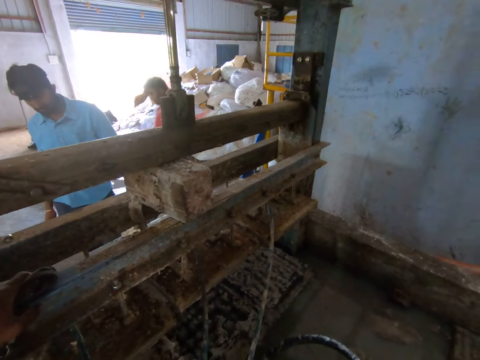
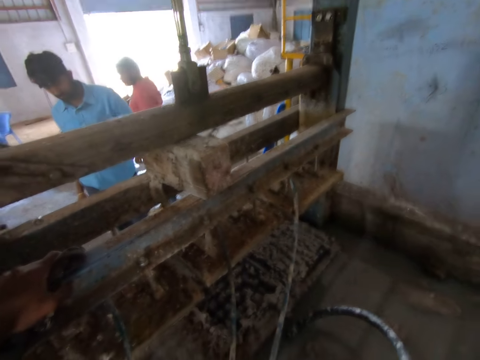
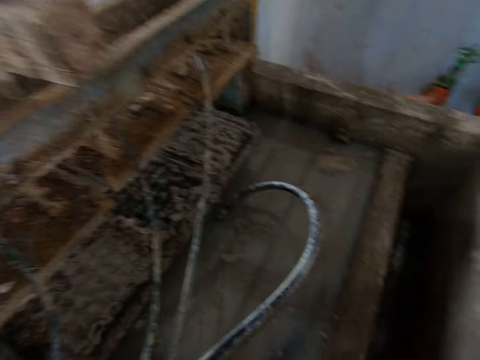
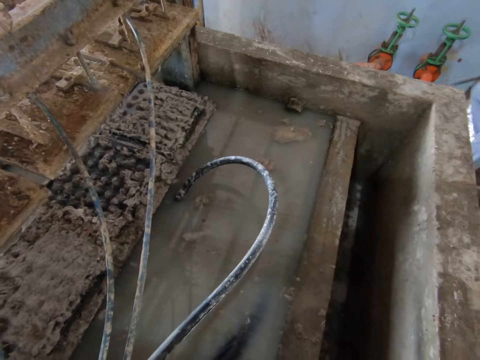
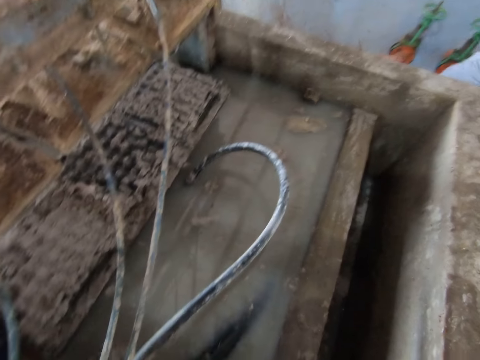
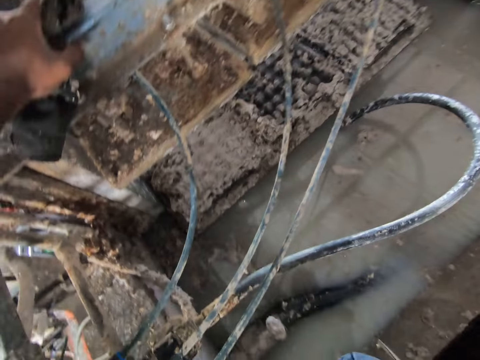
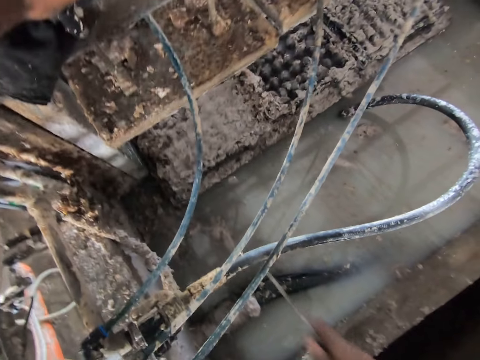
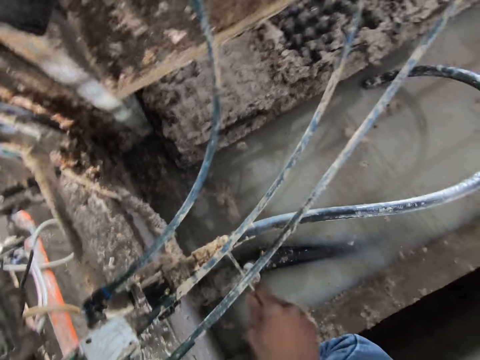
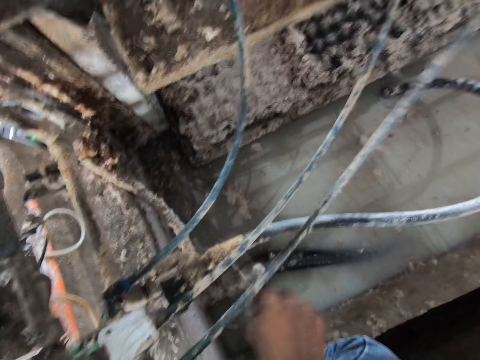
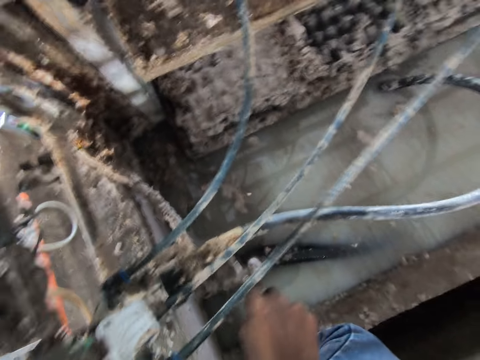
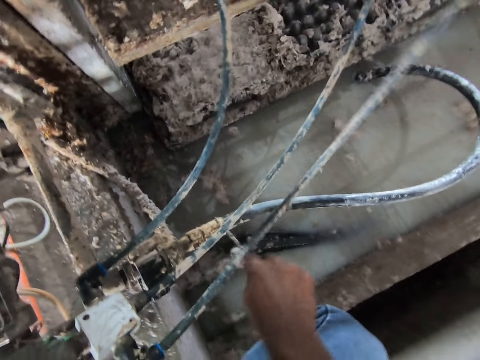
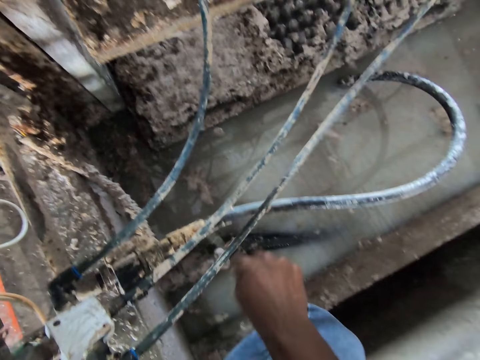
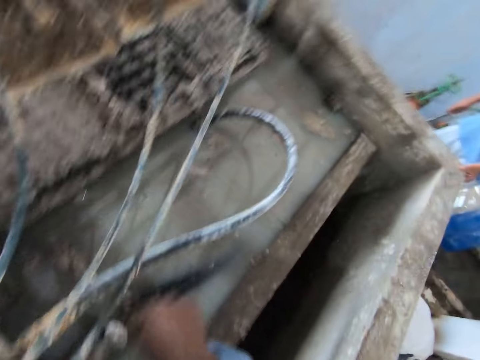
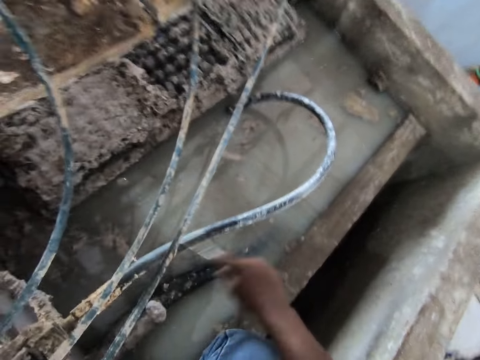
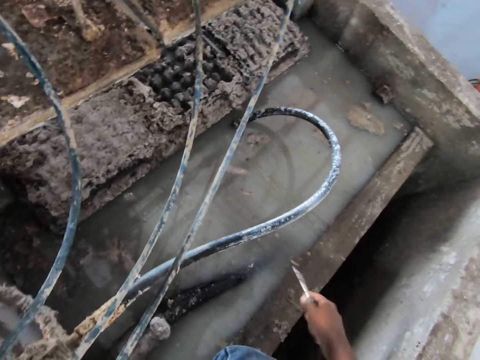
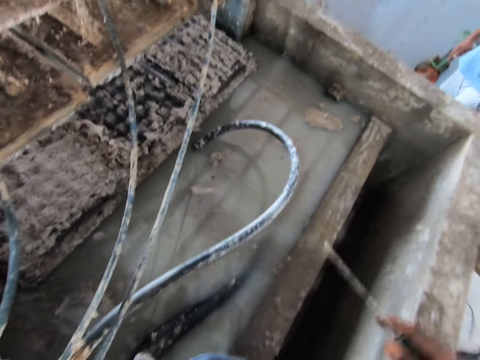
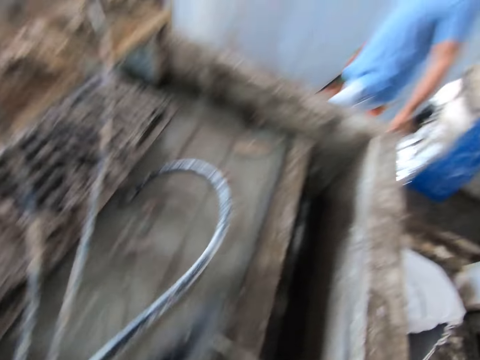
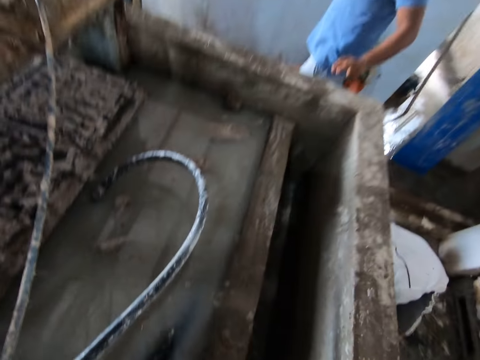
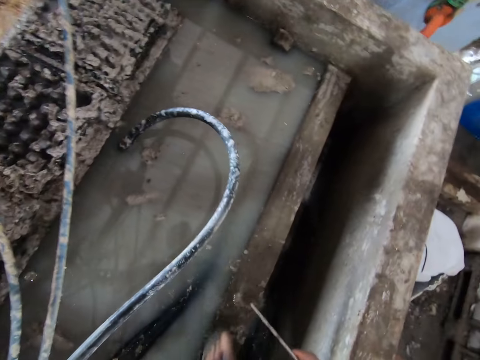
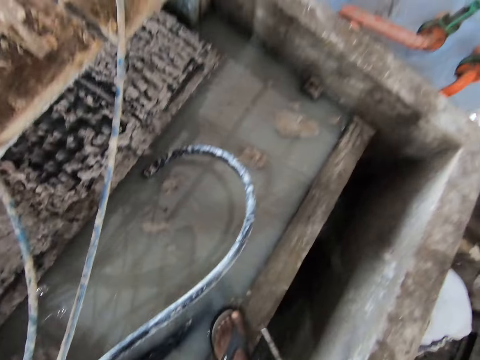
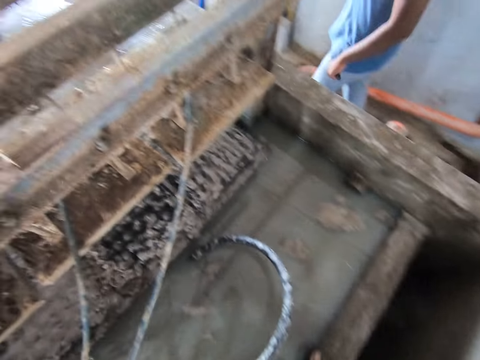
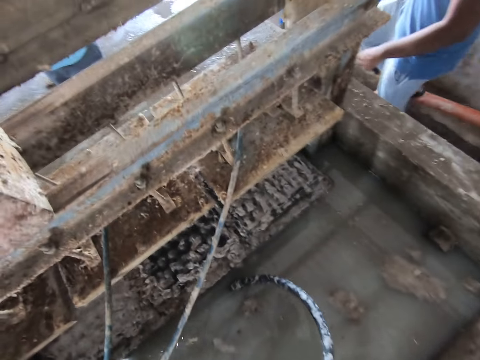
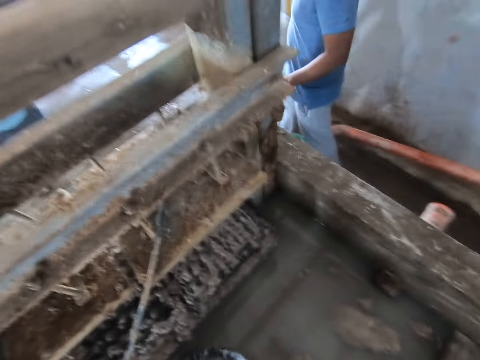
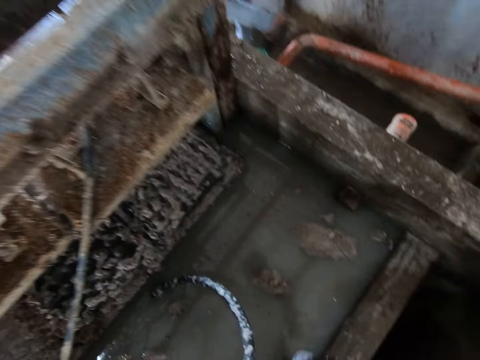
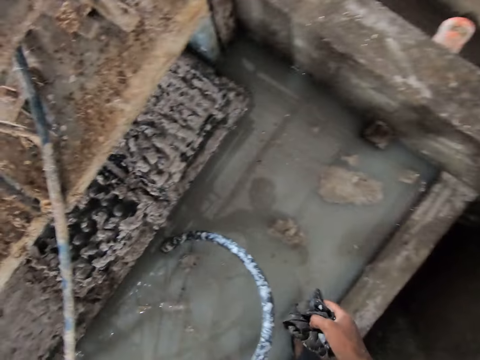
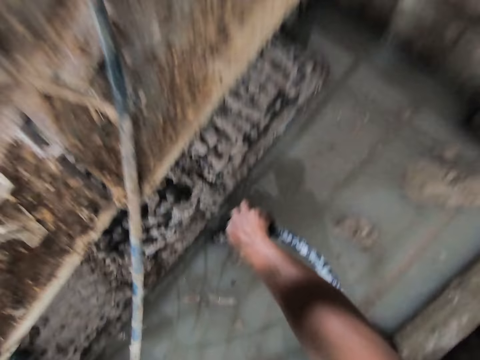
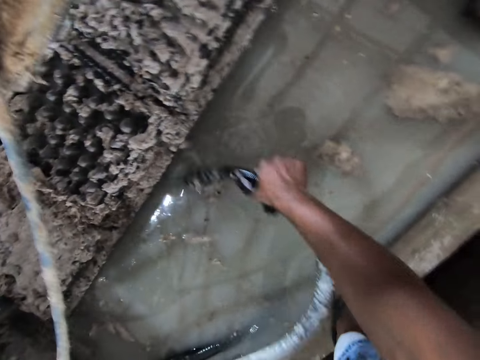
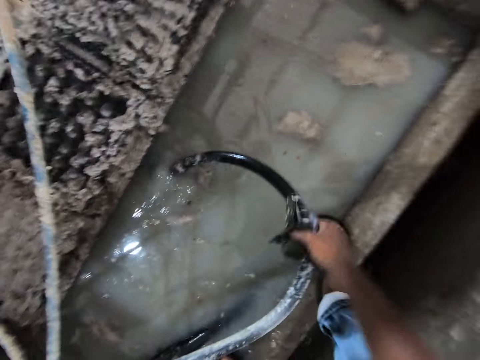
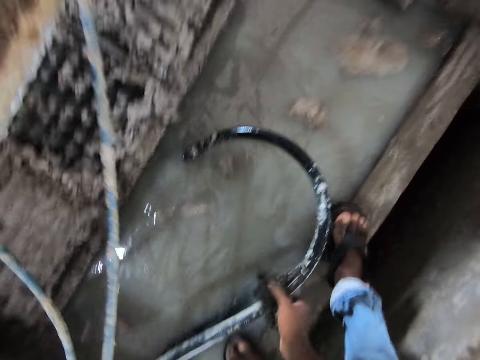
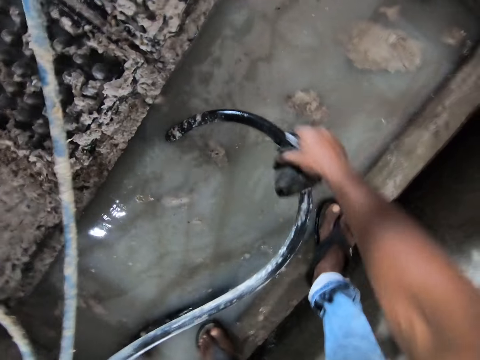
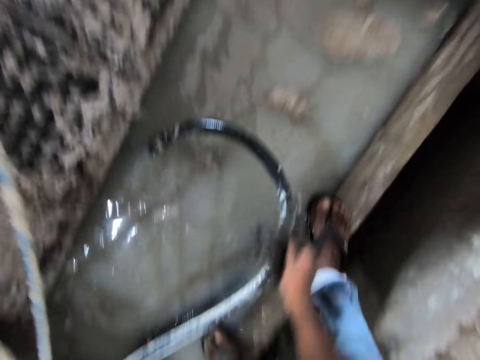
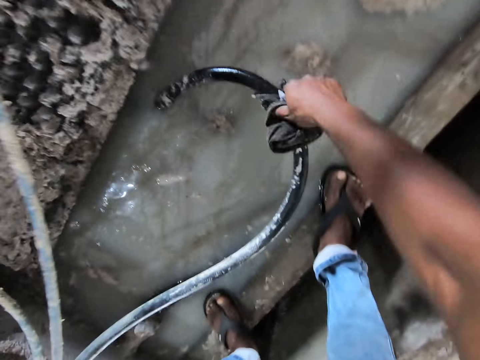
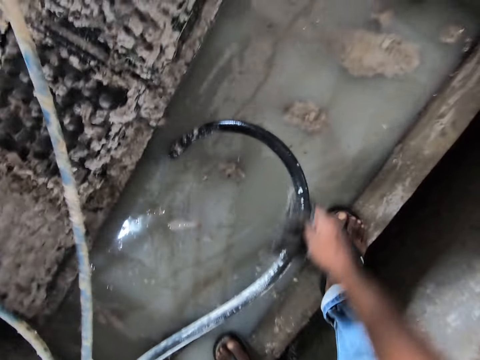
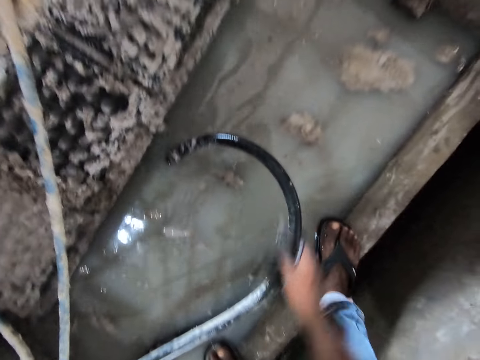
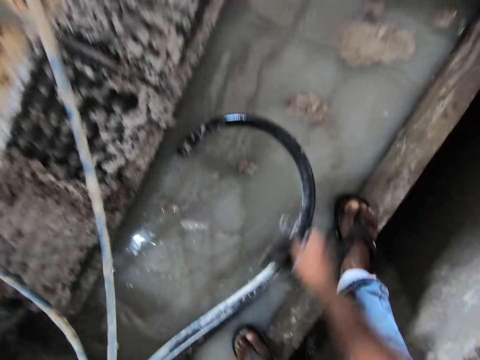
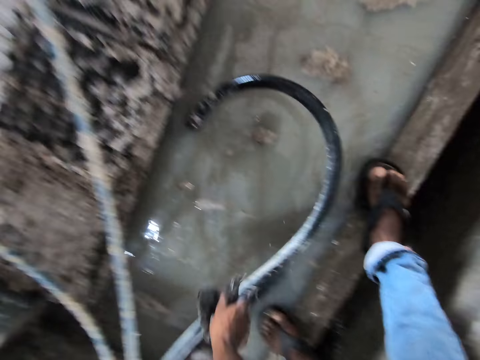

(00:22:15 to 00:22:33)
The camera wearer looks around the room. They remove dirt from the pipe with the screwdriver. They look around. They walk away. They wipe the pipe with the cloth towel.

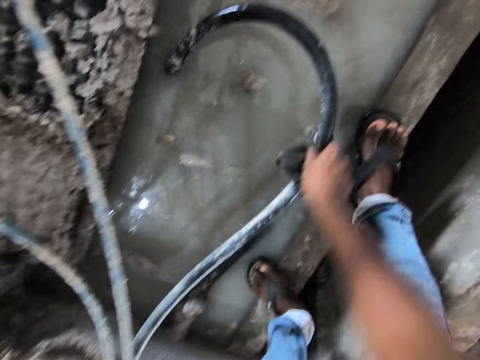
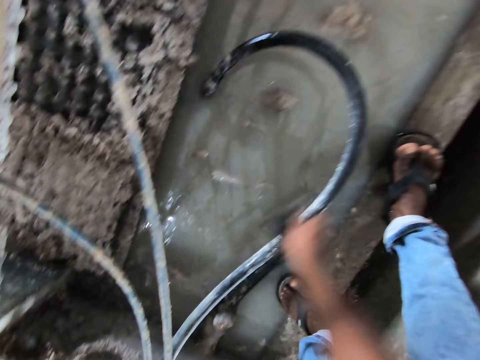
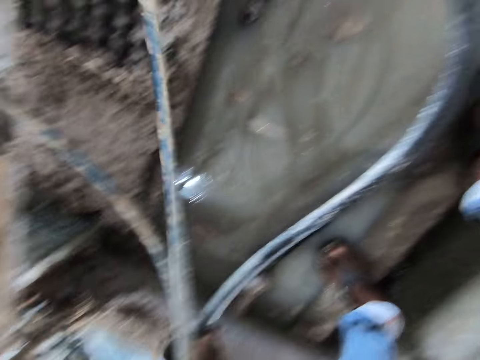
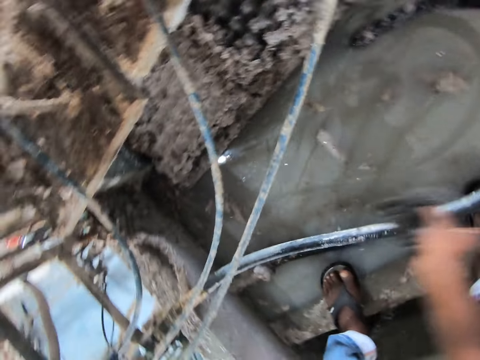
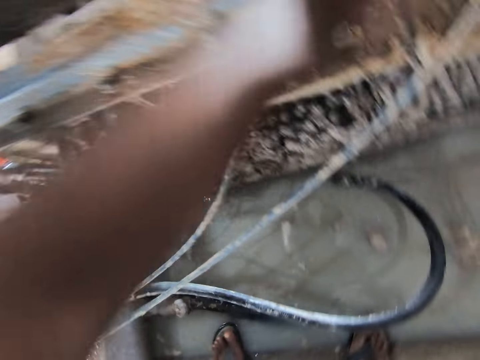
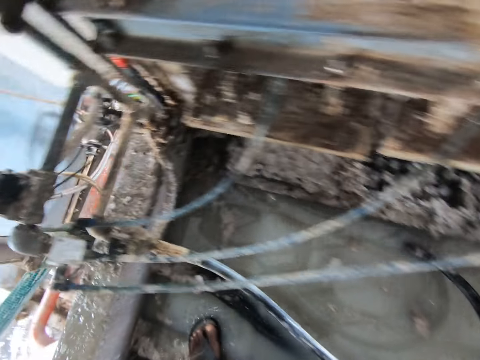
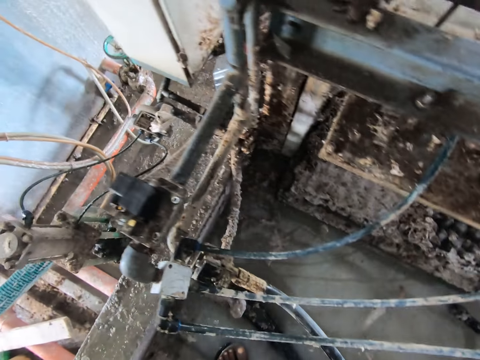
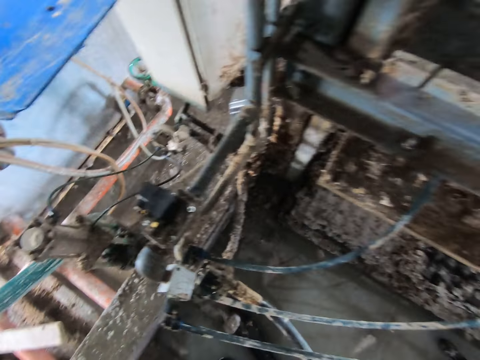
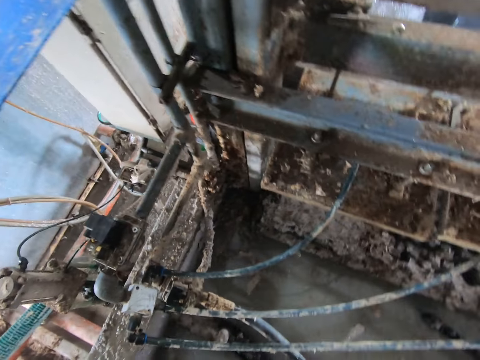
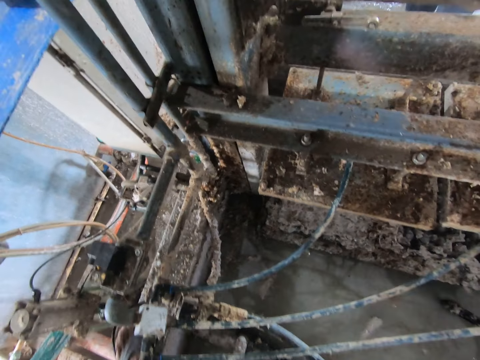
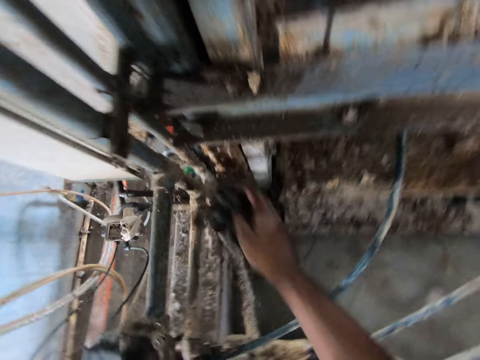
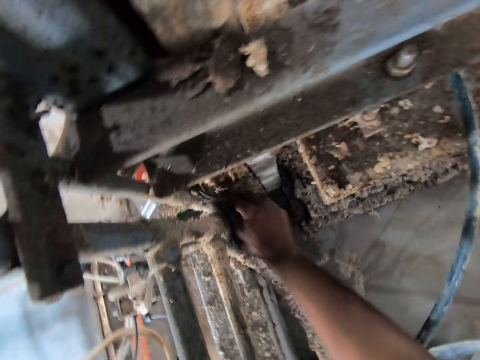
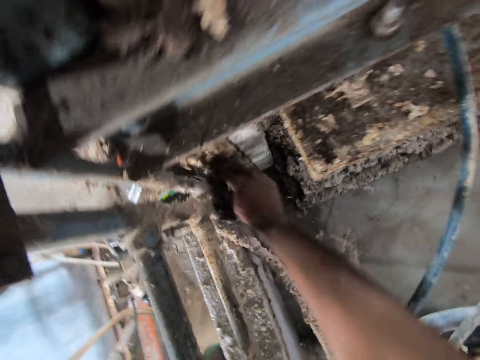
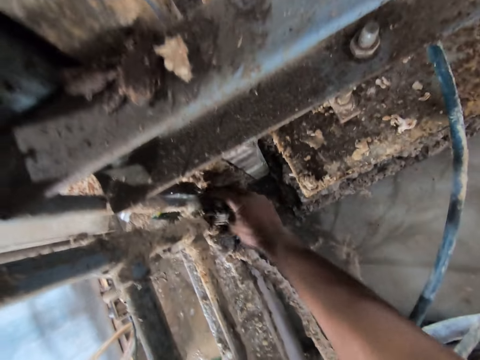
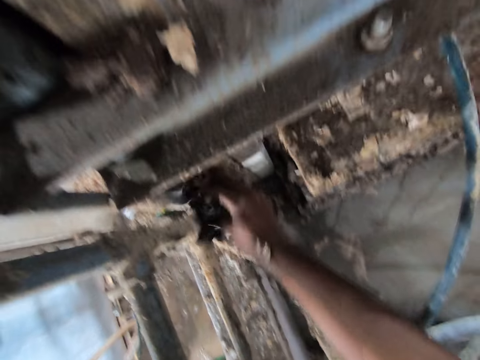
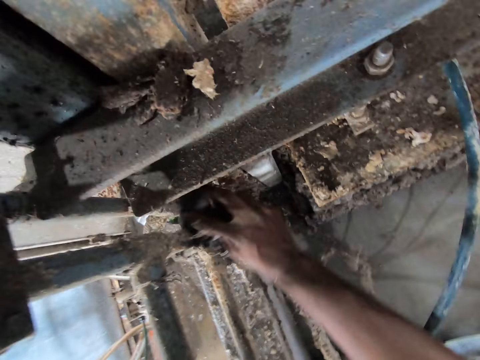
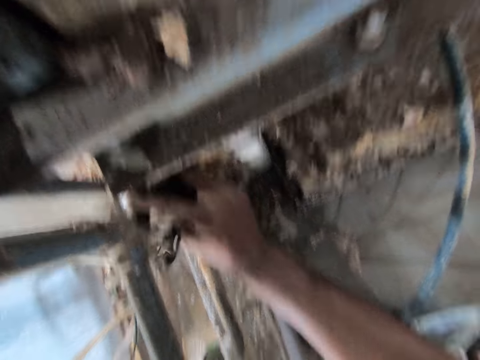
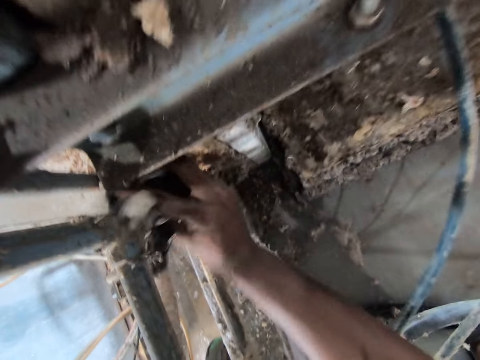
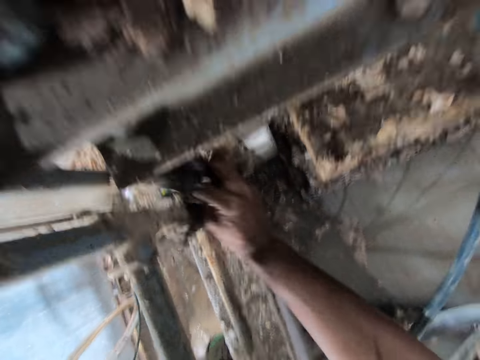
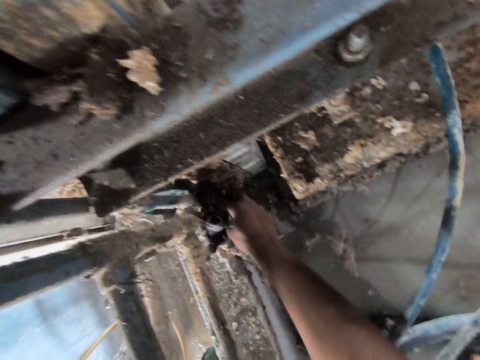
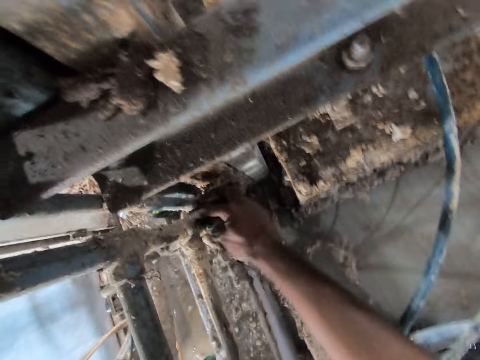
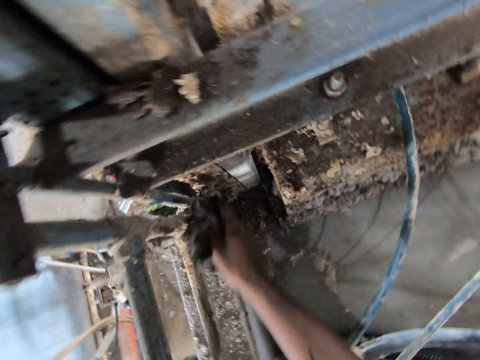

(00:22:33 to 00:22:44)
The camera wearer looks around. They wipe the metal with the cloth towel.
